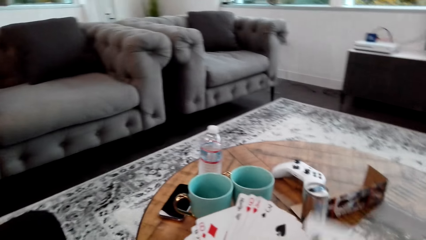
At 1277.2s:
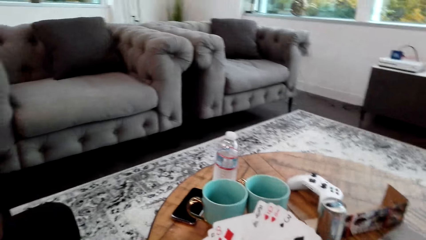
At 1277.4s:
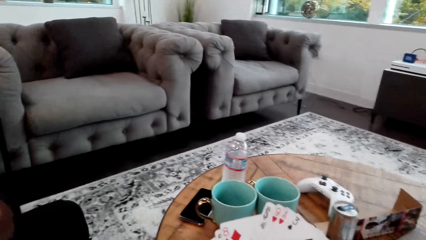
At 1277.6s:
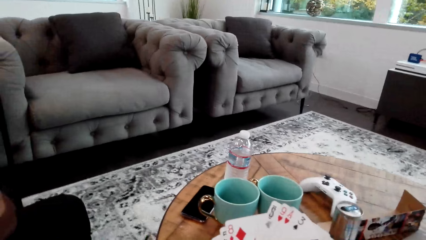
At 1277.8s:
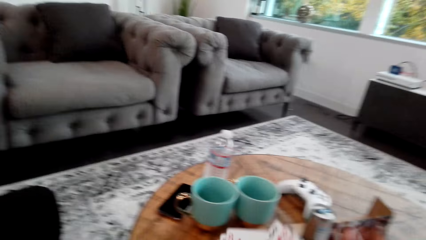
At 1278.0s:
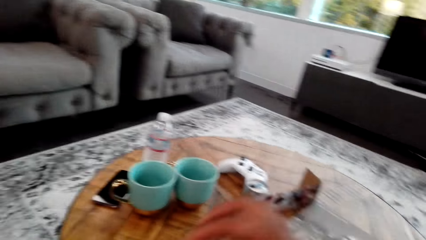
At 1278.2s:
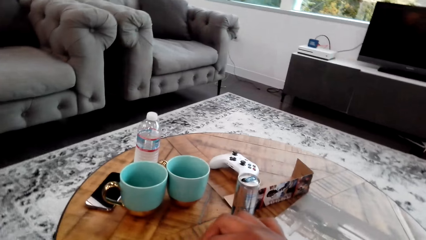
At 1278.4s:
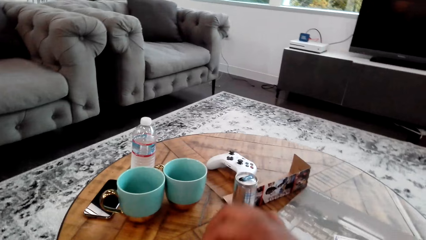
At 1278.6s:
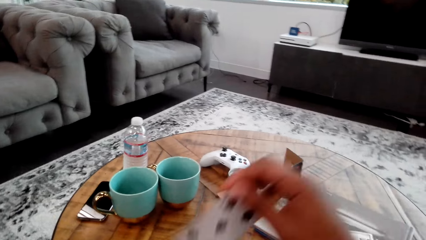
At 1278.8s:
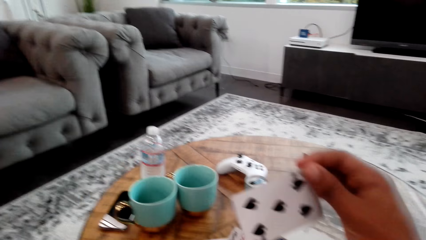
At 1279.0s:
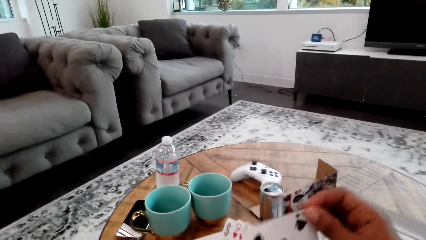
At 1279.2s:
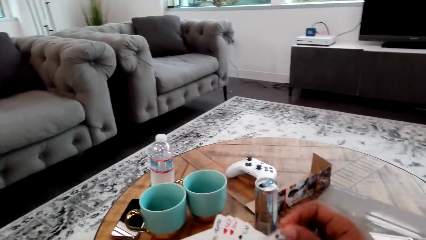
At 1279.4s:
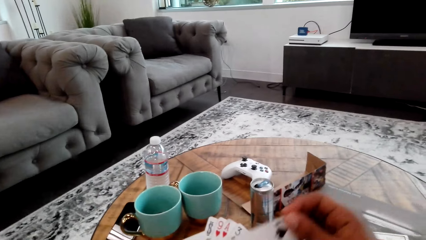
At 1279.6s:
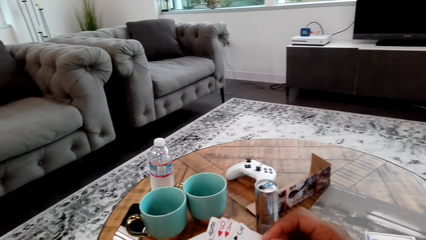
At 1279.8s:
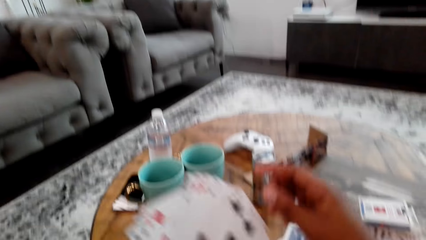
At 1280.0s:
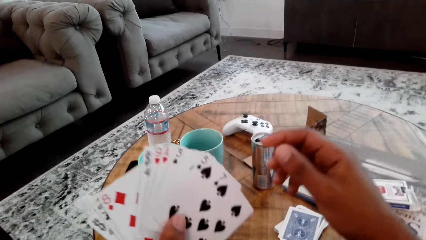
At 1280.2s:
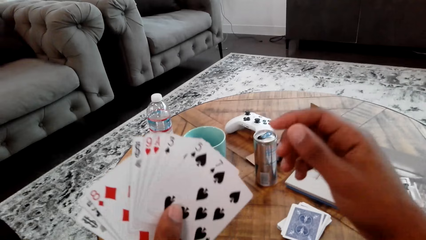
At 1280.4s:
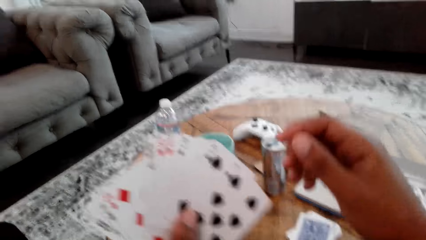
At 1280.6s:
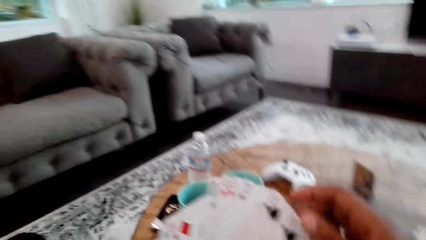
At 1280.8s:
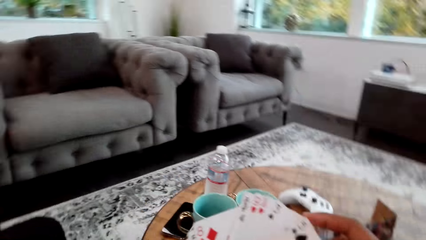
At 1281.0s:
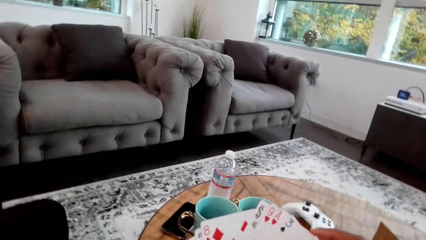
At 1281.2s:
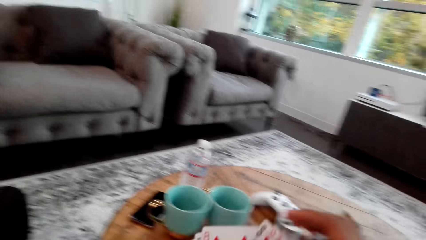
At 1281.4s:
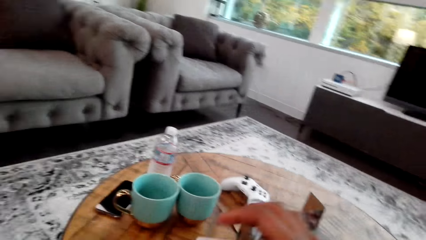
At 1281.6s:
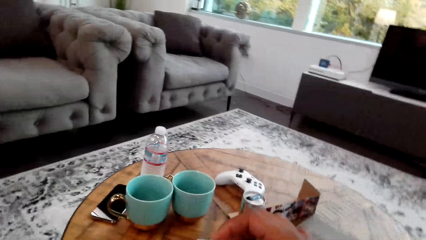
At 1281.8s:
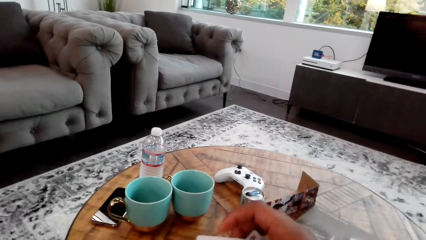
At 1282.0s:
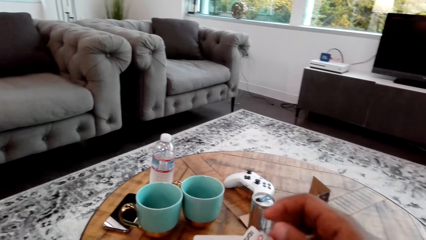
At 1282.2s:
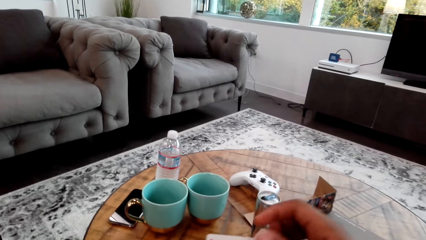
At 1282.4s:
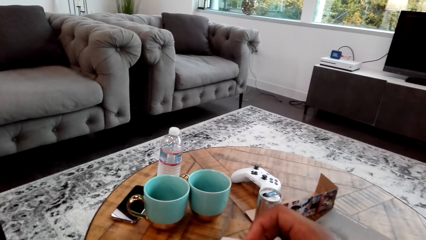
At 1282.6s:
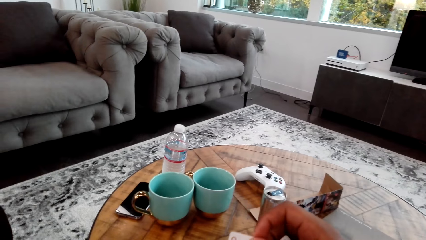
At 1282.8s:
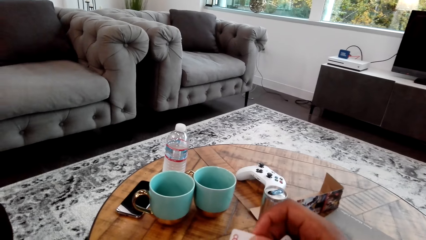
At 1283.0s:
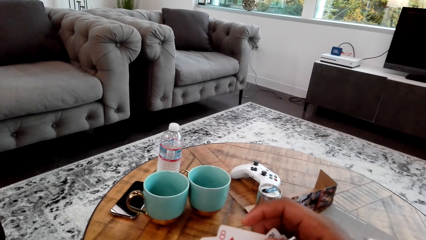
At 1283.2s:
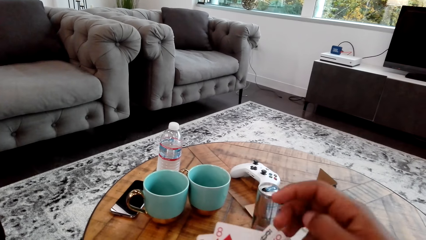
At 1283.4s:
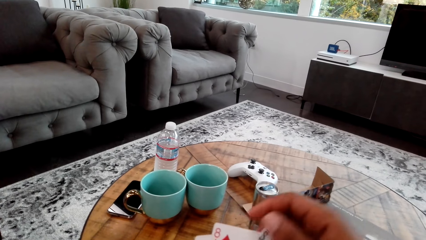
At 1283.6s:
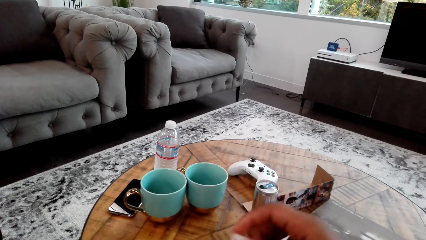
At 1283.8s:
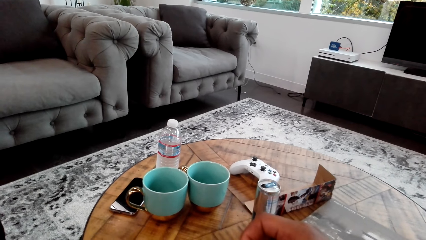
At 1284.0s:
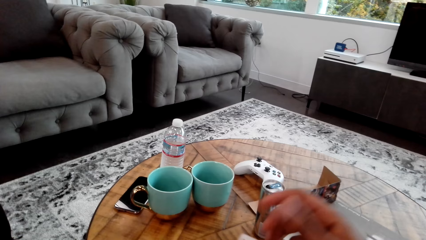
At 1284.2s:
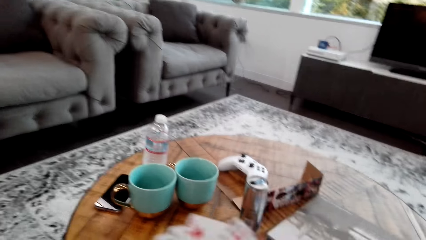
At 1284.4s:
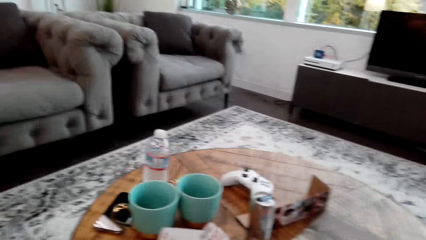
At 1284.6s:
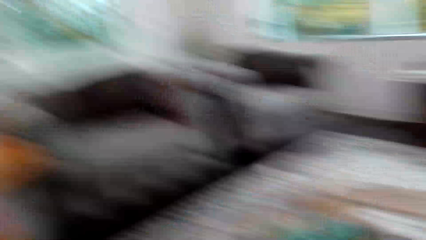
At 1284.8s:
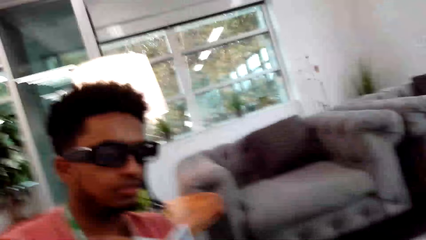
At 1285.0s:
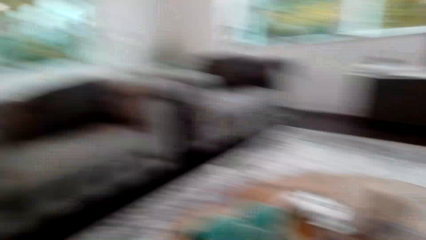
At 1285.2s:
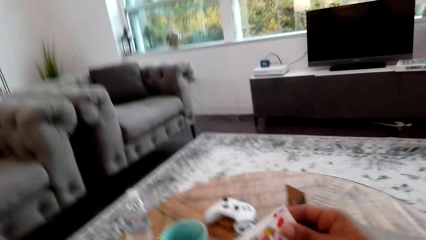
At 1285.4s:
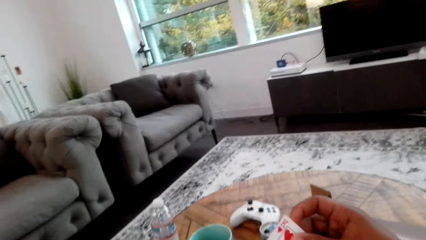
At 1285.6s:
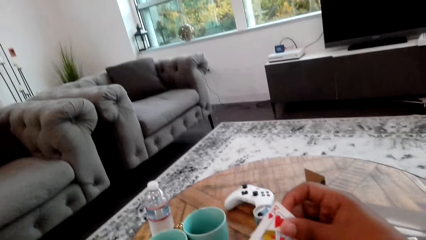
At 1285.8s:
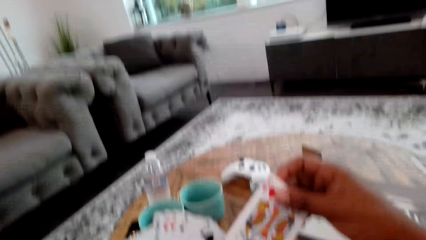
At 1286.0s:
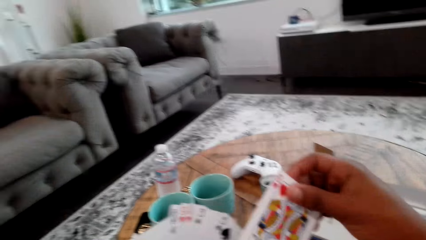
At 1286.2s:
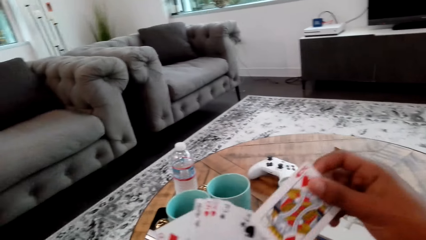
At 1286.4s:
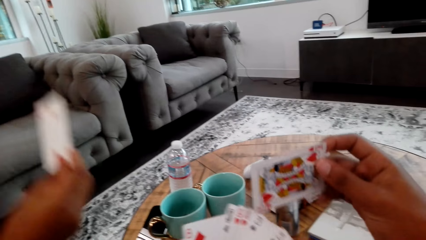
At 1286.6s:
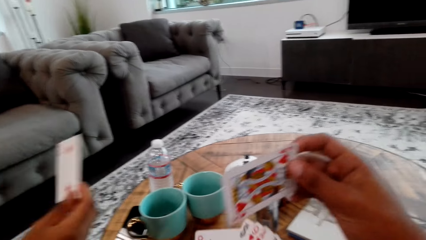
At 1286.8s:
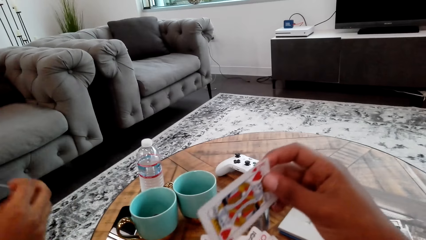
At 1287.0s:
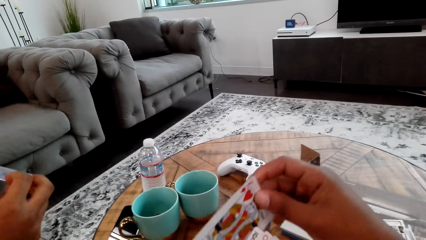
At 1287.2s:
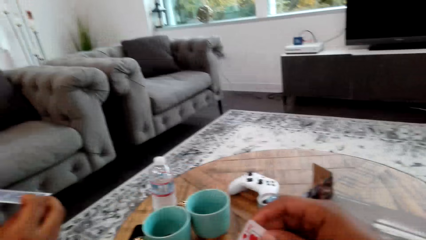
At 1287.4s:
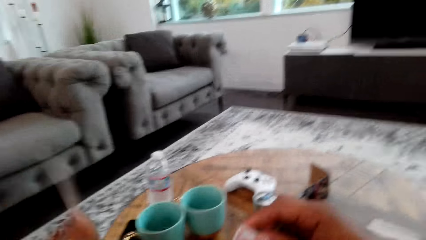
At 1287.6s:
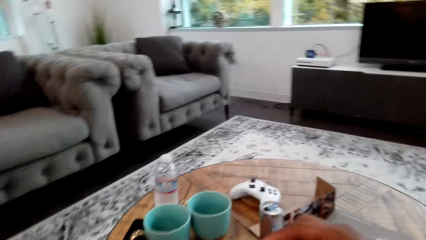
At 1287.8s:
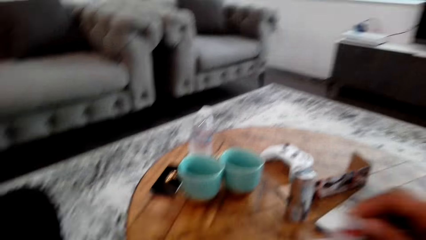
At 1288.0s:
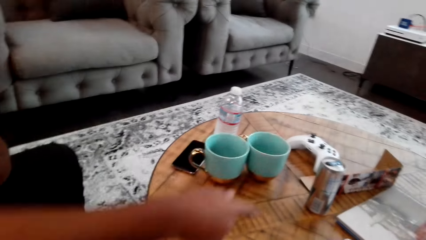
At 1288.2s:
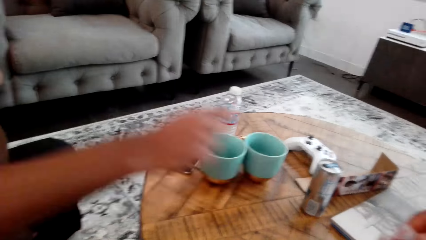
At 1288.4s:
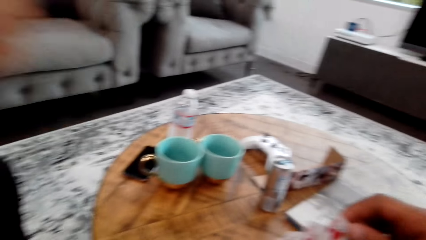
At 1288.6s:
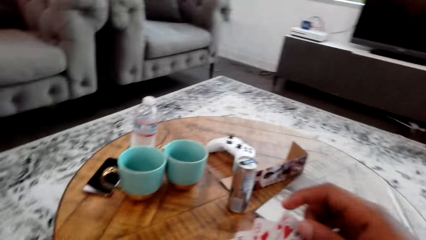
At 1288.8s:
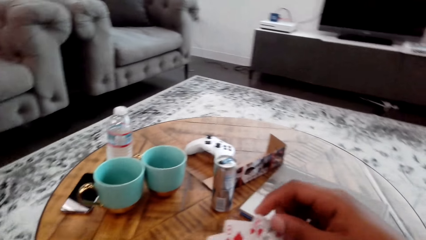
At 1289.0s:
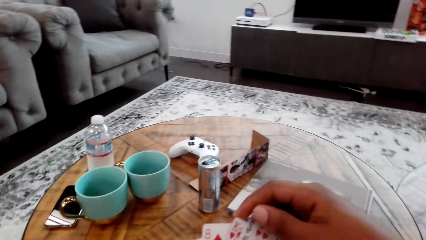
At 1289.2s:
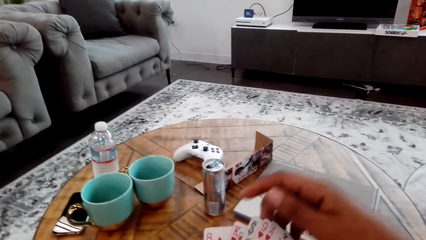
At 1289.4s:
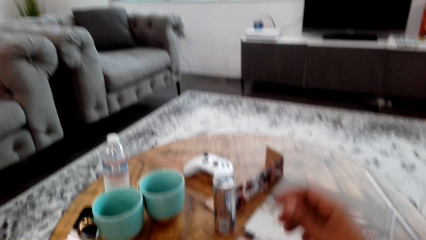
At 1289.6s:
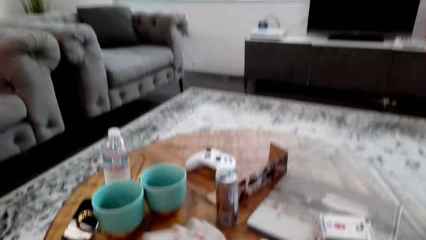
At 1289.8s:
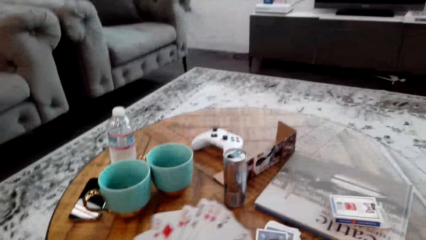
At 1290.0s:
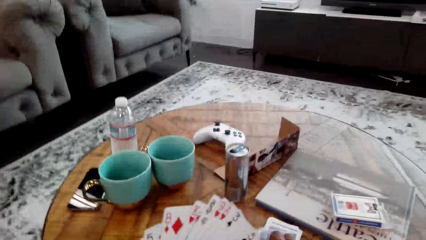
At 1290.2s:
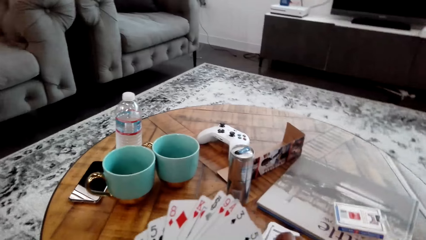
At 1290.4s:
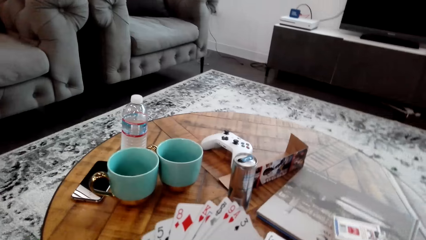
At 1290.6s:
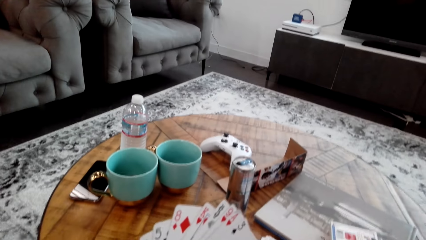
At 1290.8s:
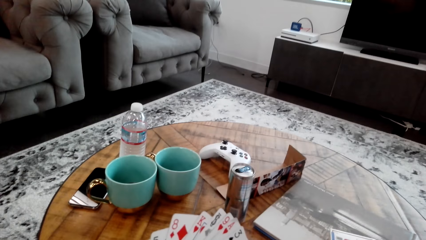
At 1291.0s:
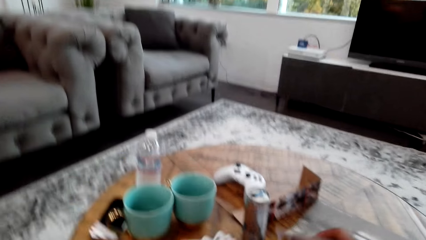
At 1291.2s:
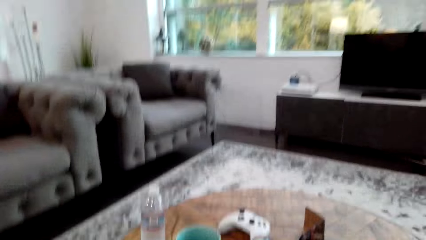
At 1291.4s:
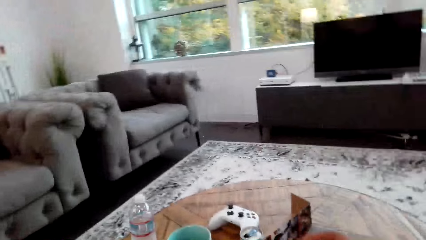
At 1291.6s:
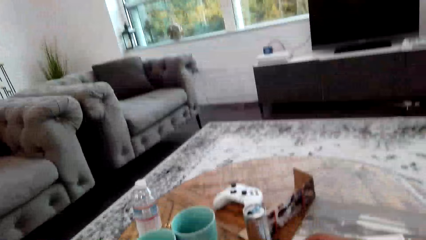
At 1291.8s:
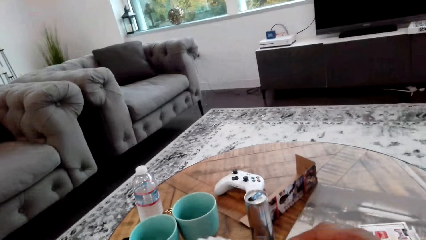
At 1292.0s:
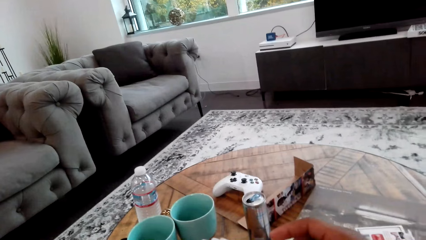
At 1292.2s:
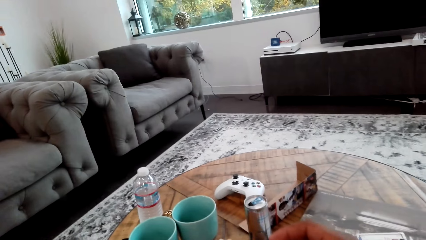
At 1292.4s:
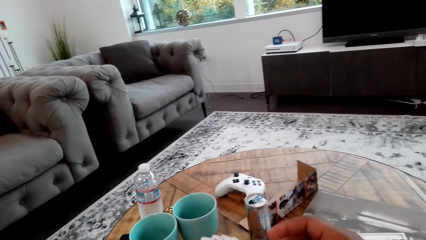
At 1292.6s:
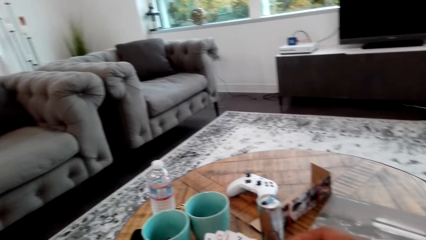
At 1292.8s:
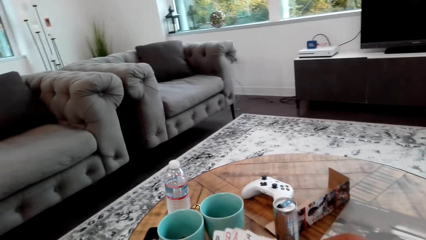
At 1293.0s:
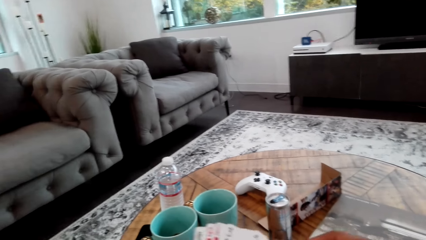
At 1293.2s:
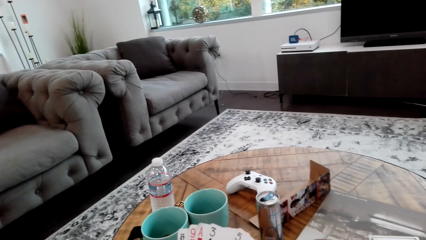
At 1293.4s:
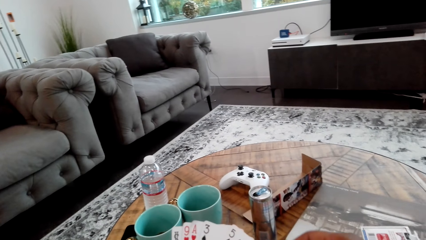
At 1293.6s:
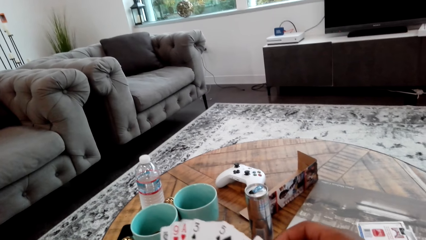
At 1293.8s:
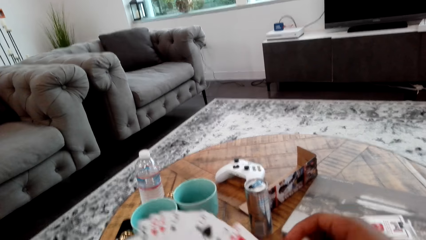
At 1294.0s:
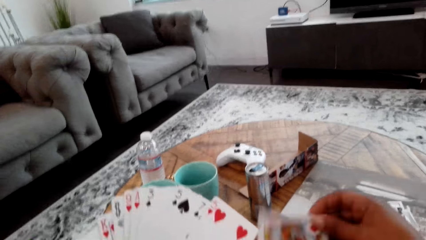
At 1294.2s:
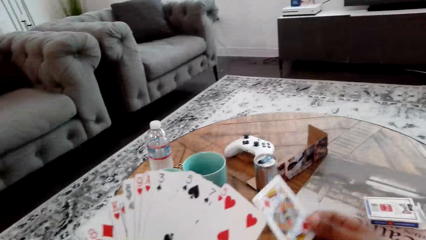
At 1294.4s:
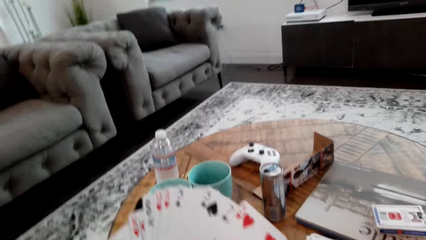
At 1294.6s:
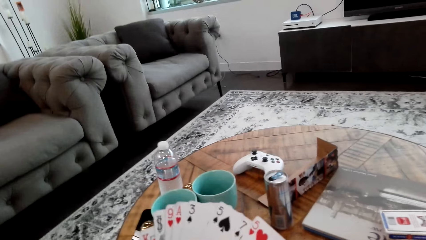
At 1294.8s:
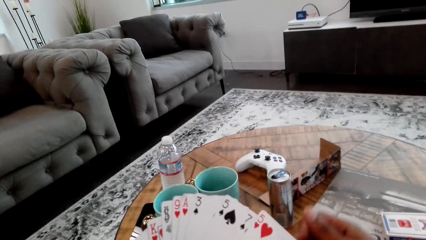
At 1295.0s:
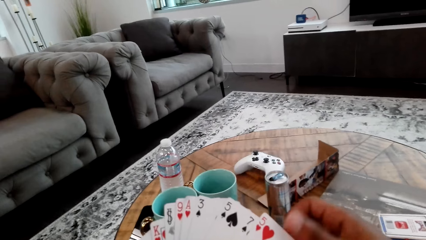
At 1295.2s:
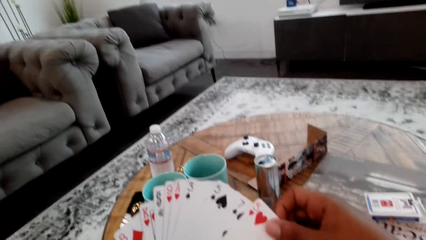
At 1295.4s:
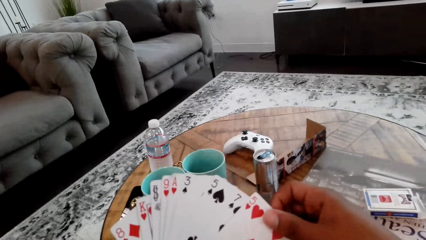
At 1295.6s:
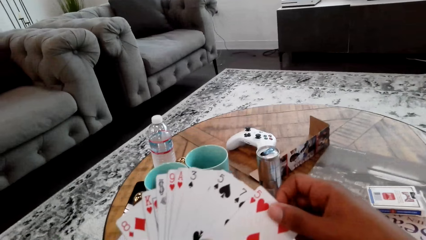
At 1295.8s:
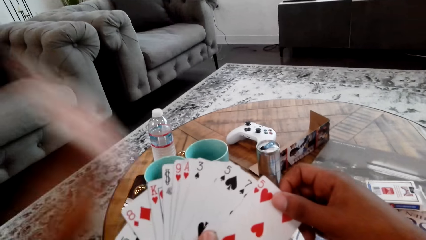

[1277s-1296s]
The camera wearer takes a card from his hand. He puts the card on the table. He arranges cards in his hand. A man holds a card with his hand. The man holds cards with both hands. The camera wearer talks to the man. The man looks around.
